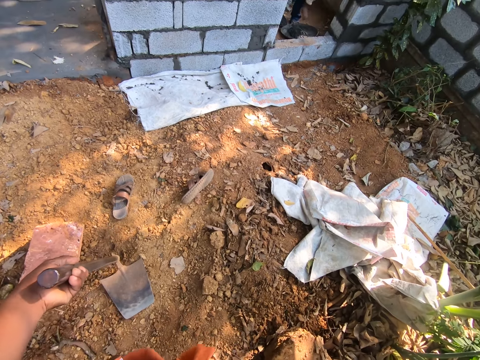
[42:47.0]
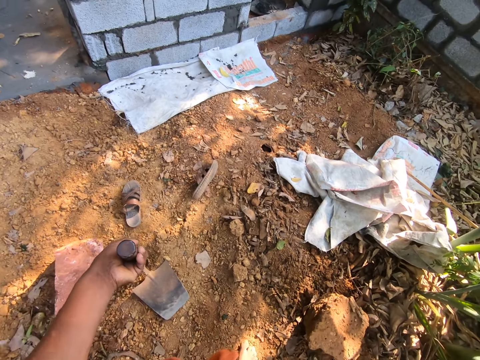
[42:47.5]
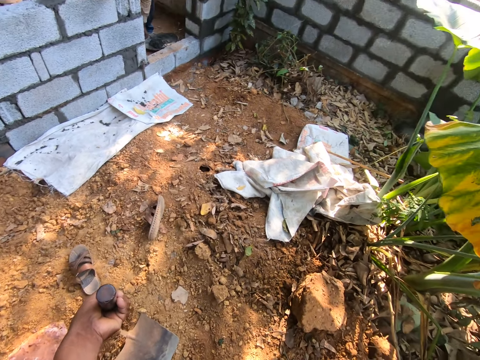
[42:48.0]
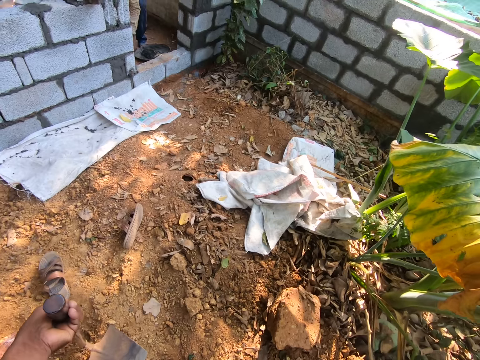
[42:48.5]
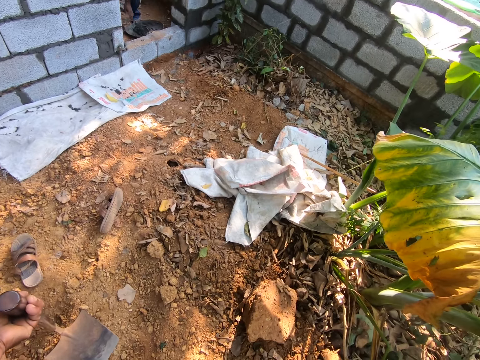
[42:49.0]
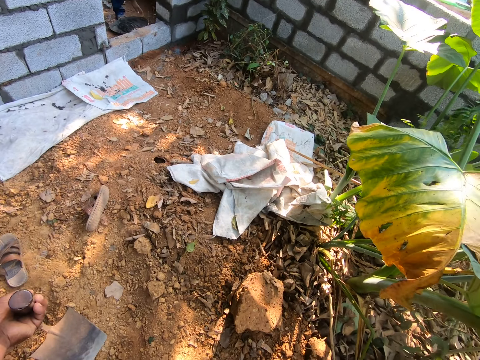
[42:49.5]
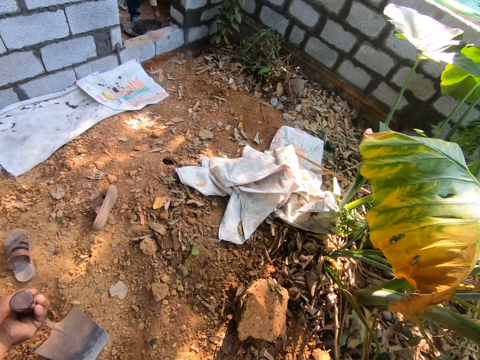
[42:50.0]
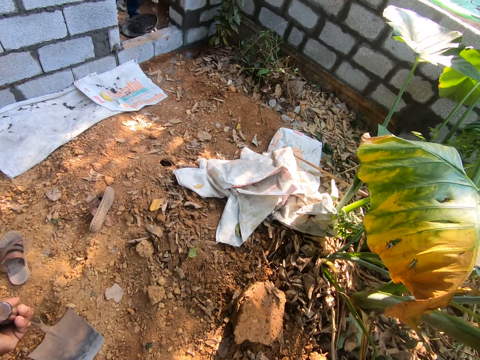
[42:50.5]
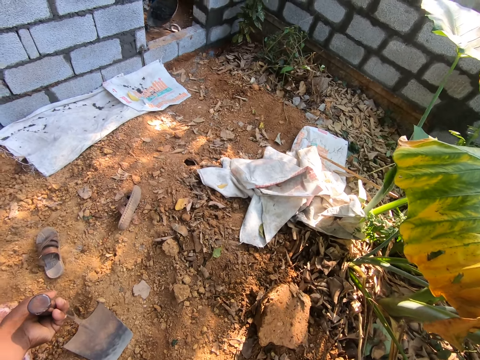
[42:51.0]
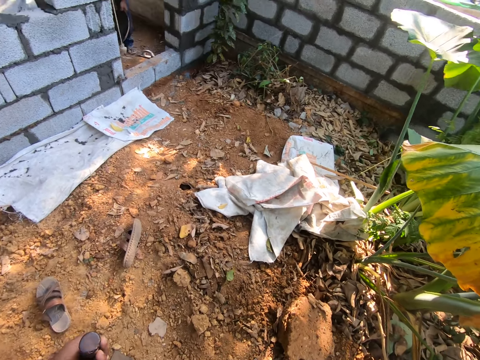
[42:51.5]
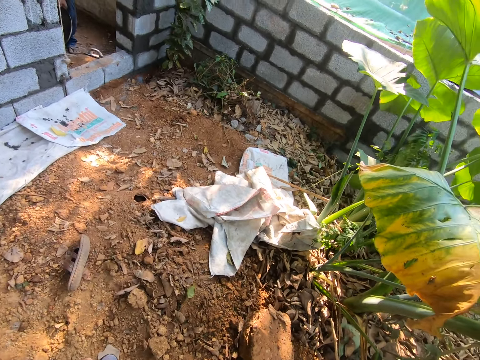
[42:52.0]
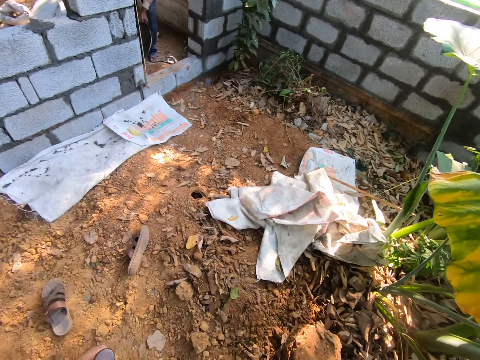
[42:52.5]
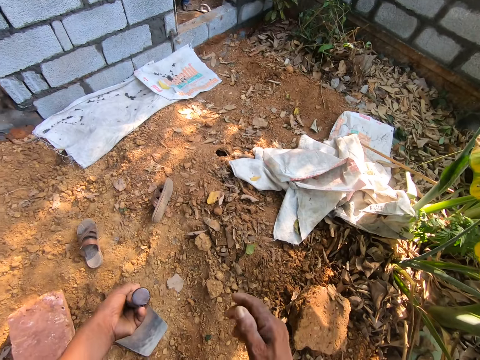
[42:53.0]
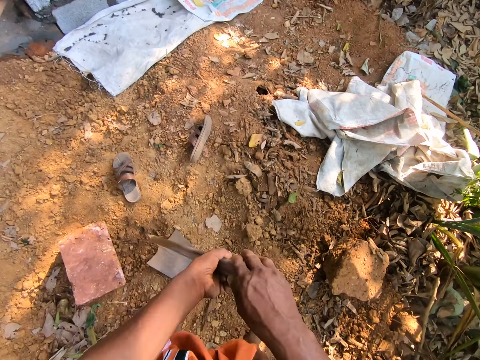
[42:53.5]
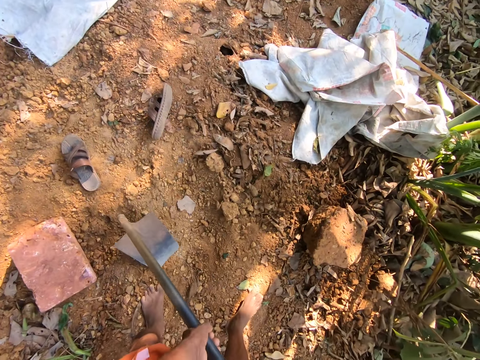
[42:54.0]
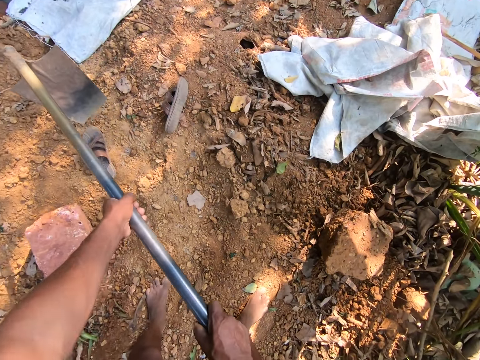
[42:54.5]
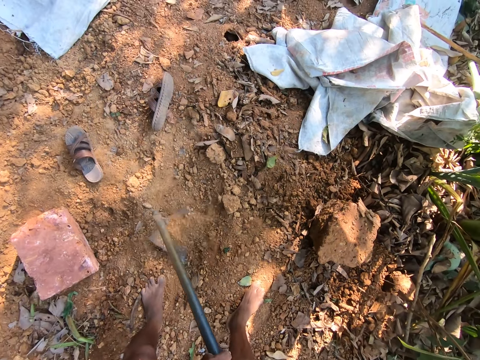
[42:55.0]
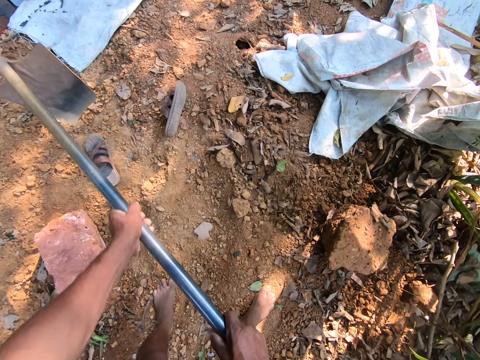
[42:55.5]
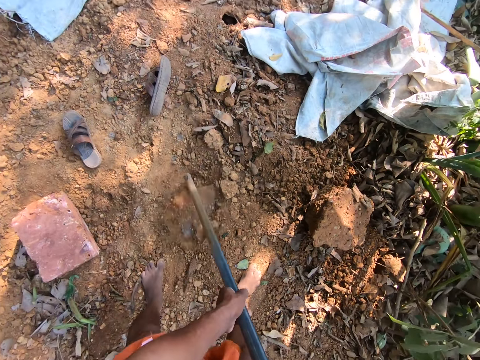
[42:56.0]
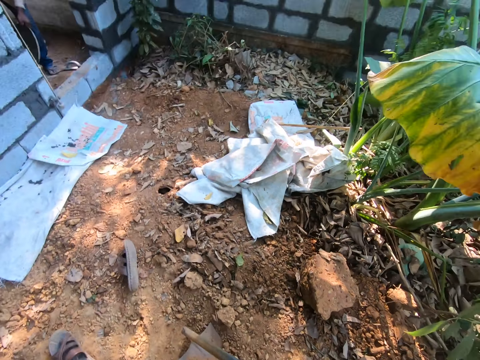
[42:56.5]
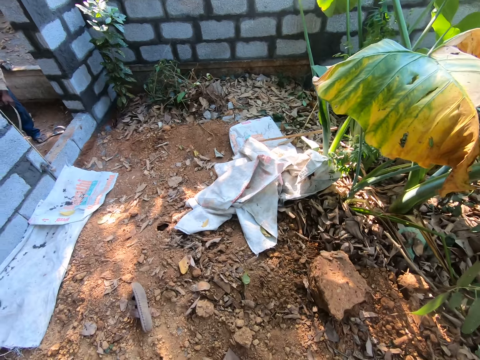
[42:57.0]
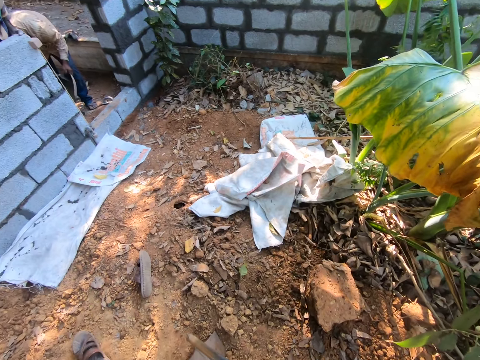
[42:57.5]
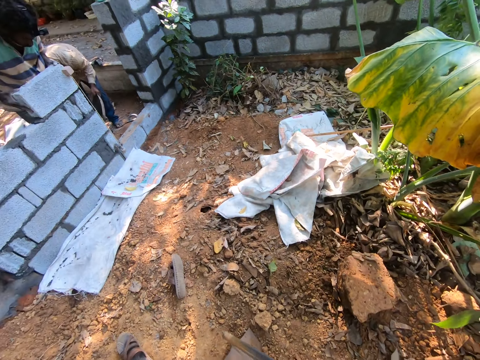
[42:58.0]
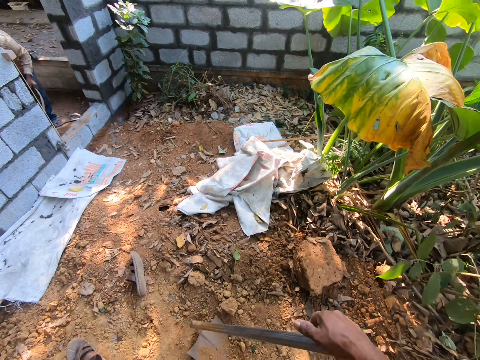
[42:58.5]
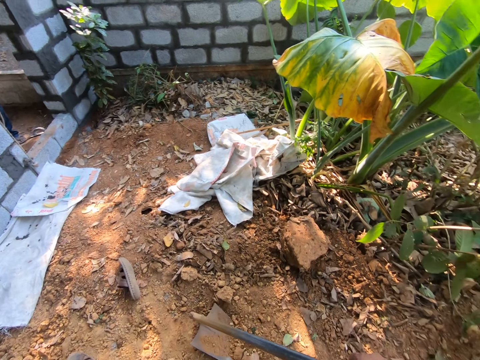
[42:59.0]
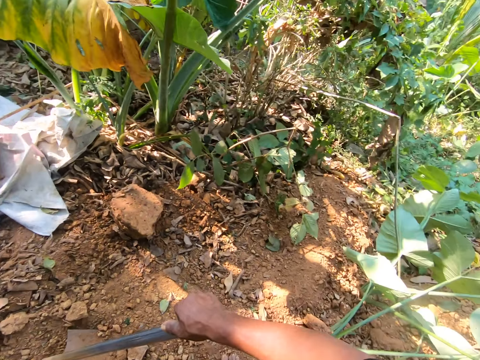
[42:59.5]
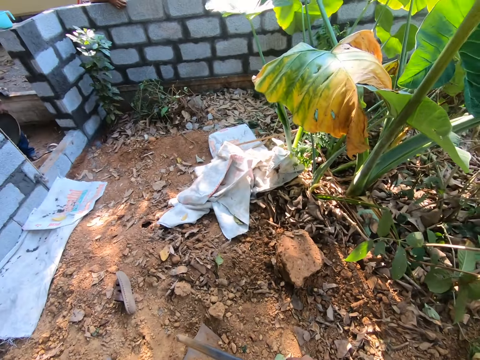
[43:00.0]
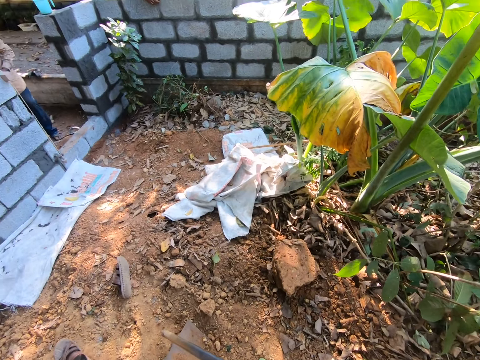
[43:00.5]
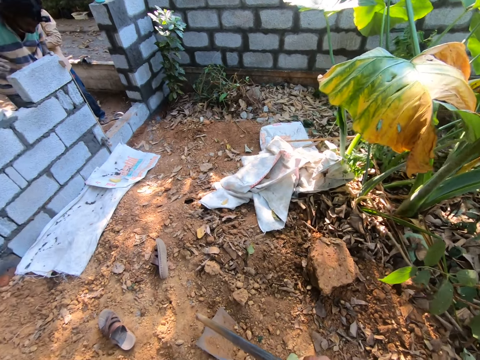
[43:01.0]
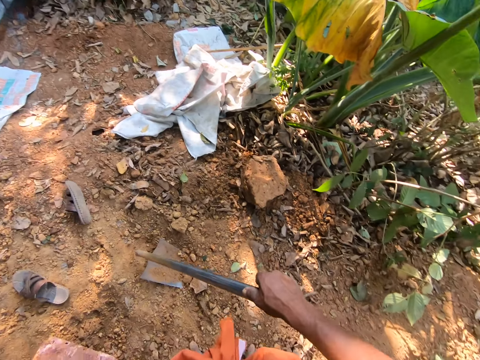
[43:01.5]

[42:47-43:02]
The camera wearer holds the digging hoe with his hands. He ploughs the ground with the digging hoe in his hands. He holds the digging hoe with his right hand. He converses with a man and another man.

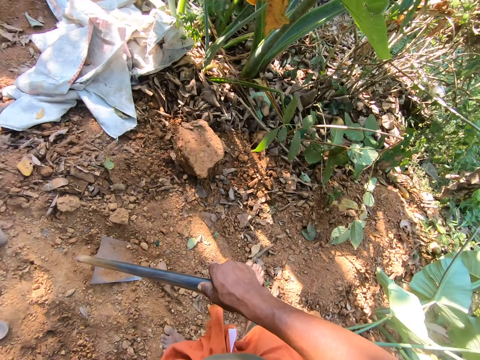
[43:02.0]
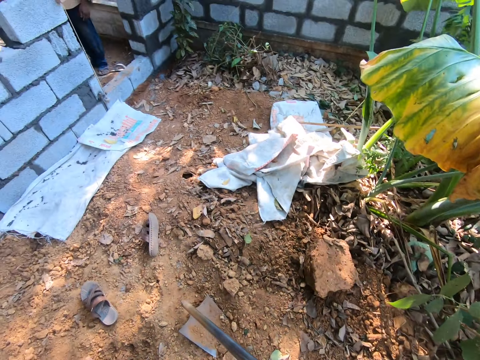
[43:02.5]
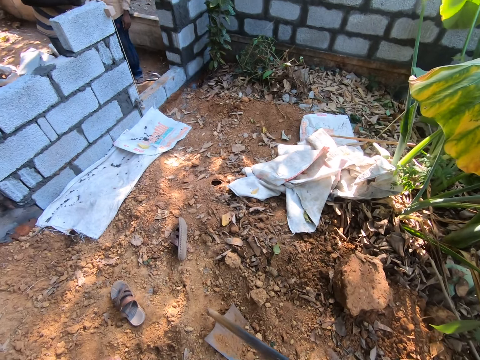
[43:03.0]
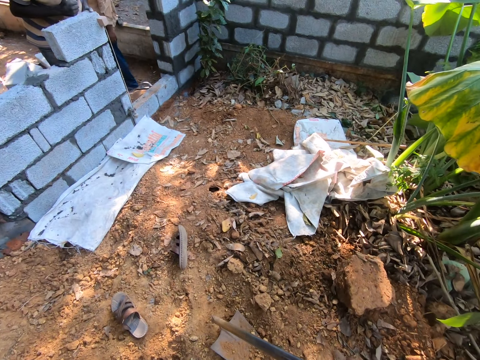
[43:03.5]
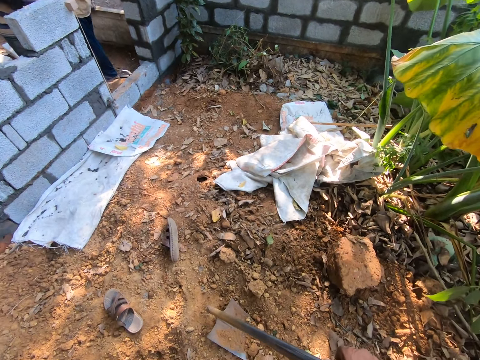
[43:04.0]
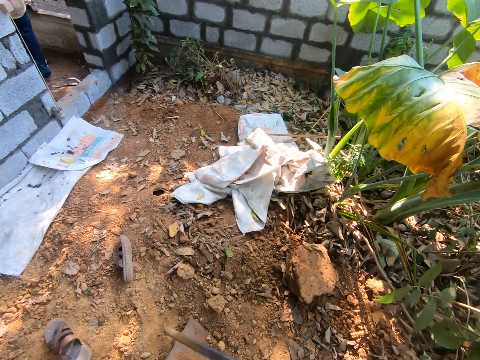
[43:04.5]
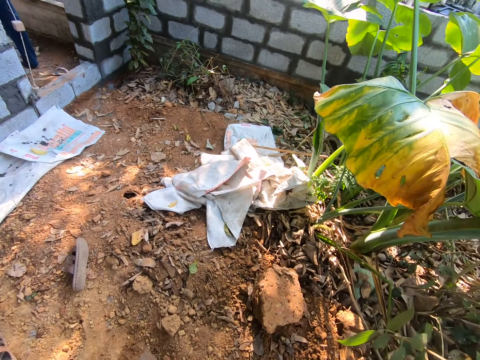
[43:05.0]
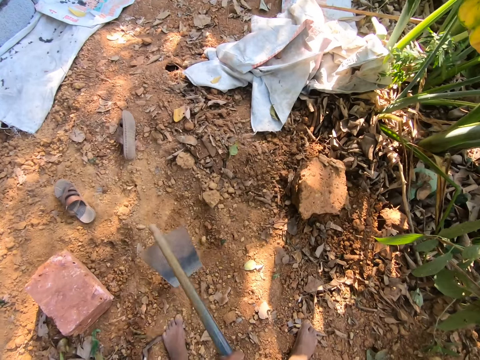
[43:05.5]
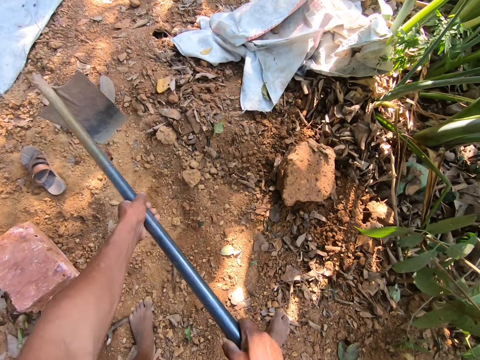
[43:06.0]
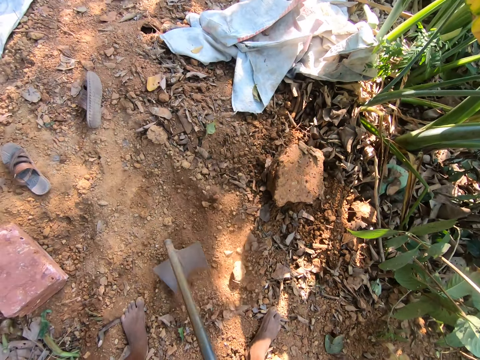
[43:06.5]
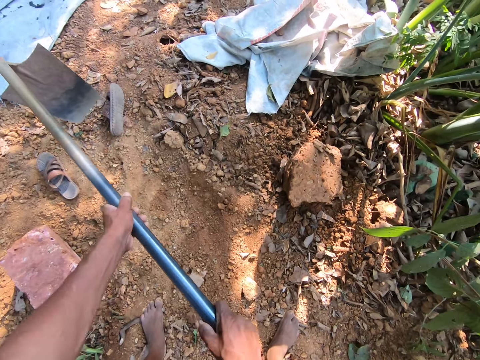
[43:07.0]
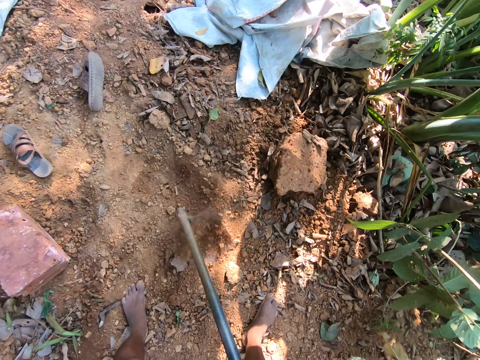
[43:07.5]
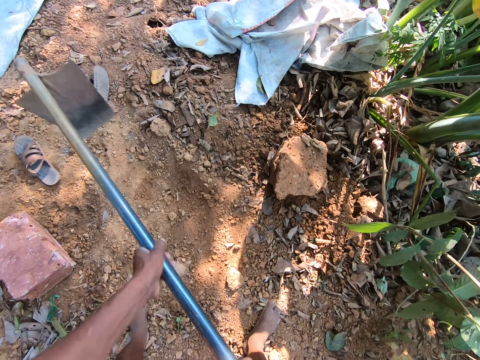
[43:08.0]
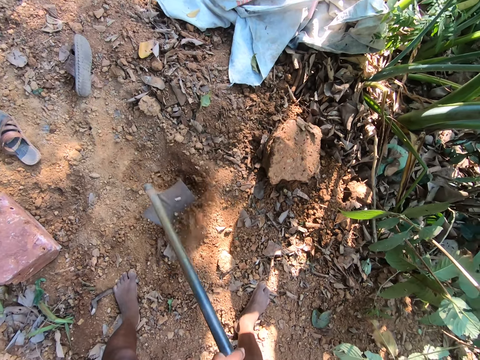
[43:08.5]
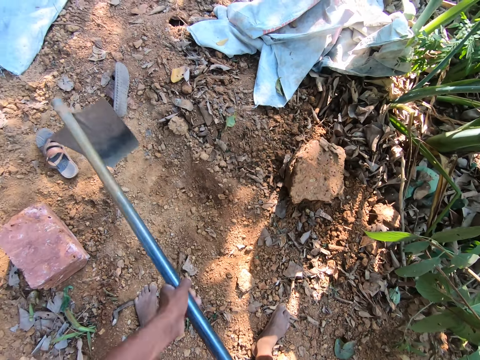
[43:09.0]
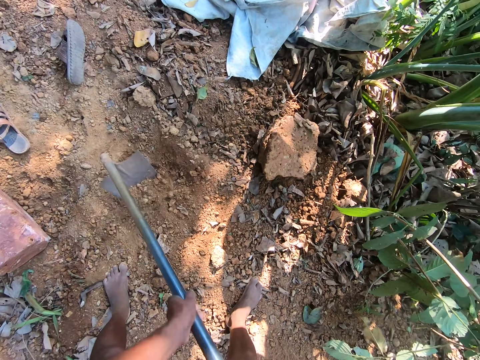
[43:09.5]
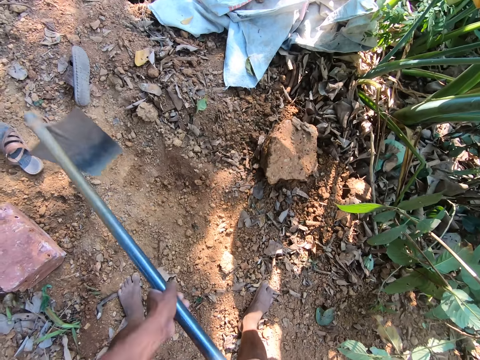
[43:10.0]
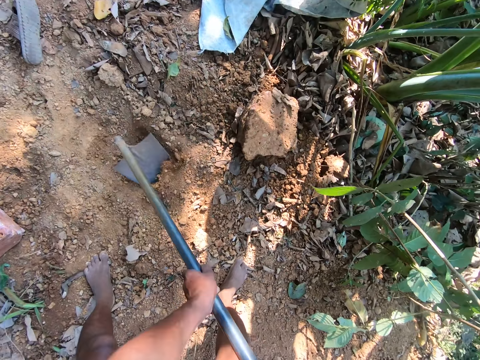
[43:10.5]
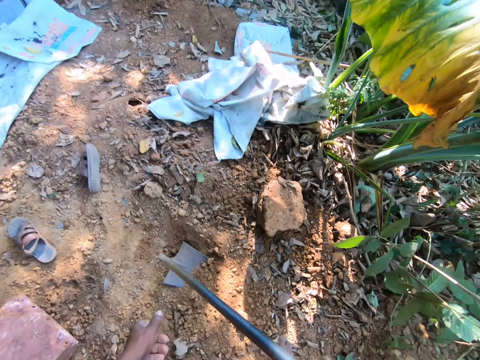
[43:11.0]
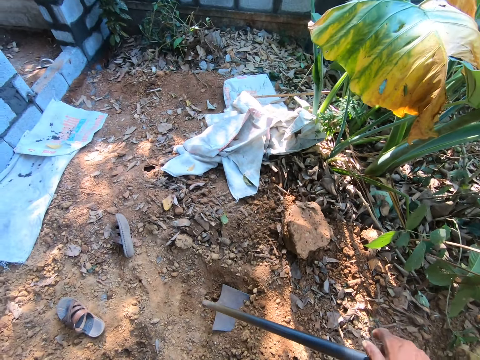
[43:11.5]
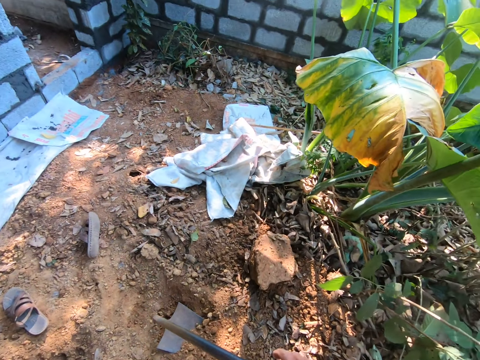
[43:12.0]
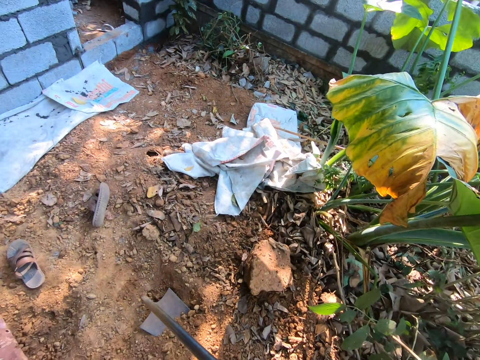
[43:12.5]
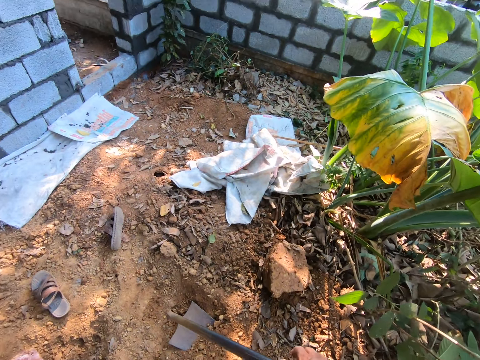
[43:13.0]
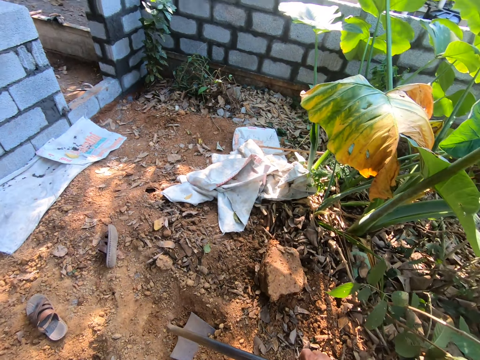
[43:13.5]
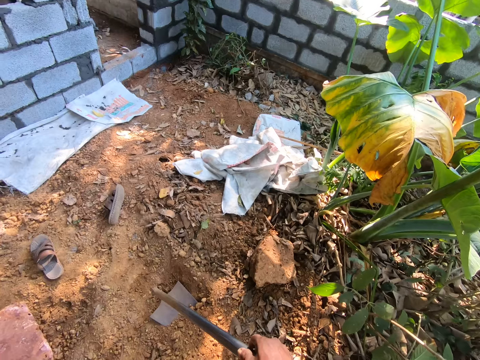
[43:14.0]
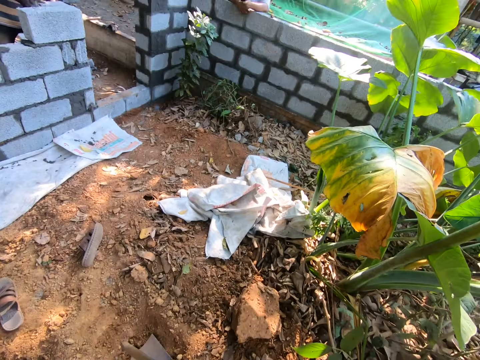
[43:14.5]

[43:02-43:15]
The camera wearer ploughs the ground with the digging hoe in his hands. He holds the digging hoe with his right hand.
